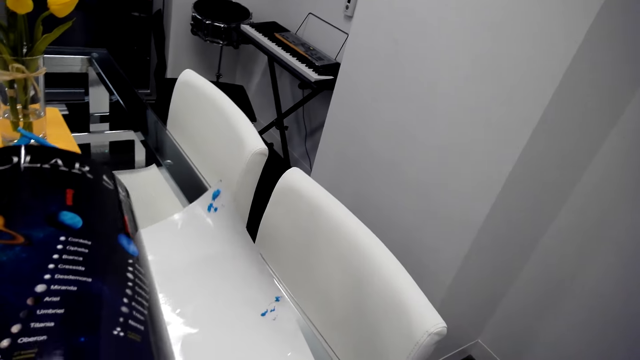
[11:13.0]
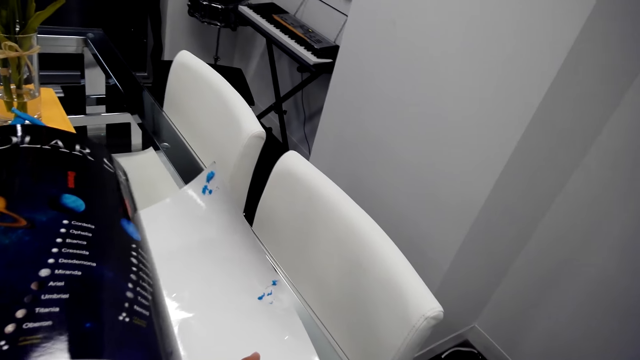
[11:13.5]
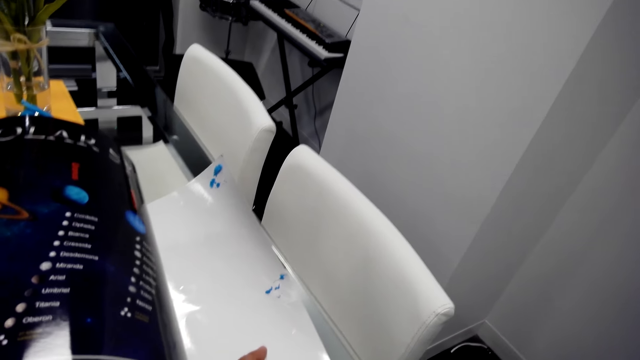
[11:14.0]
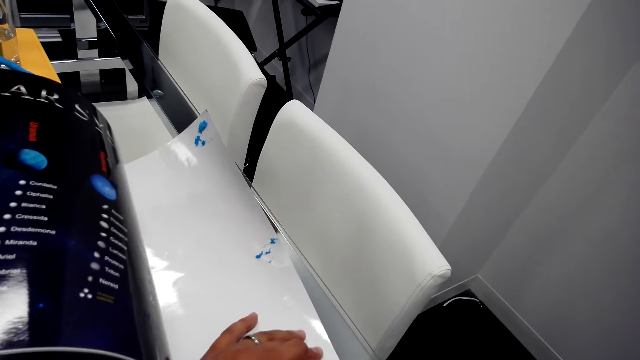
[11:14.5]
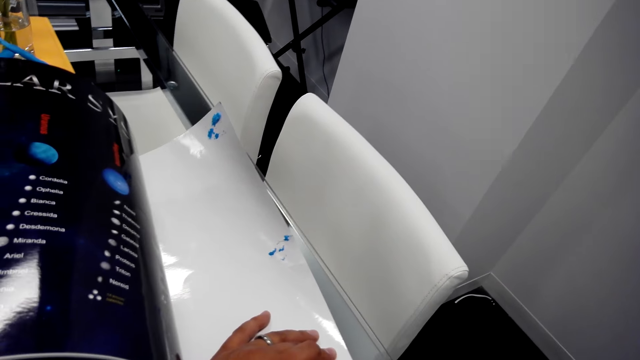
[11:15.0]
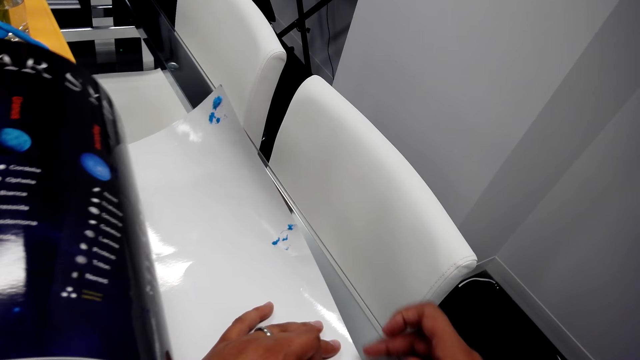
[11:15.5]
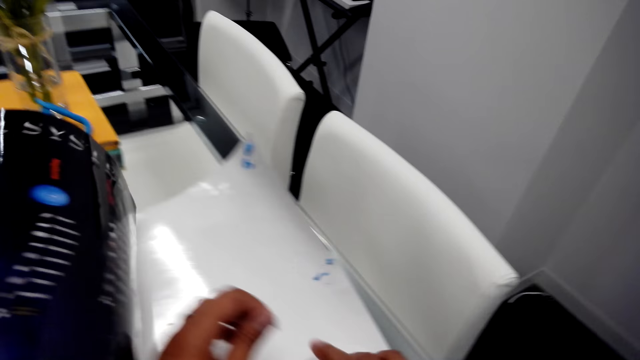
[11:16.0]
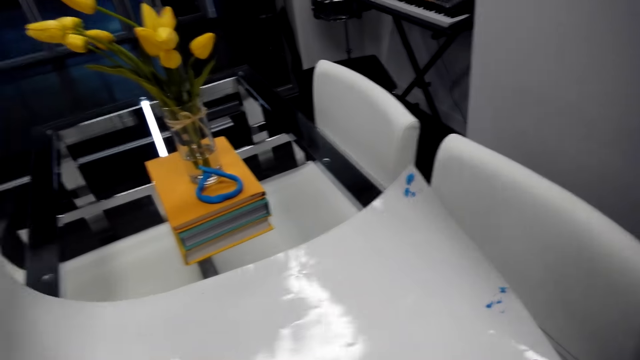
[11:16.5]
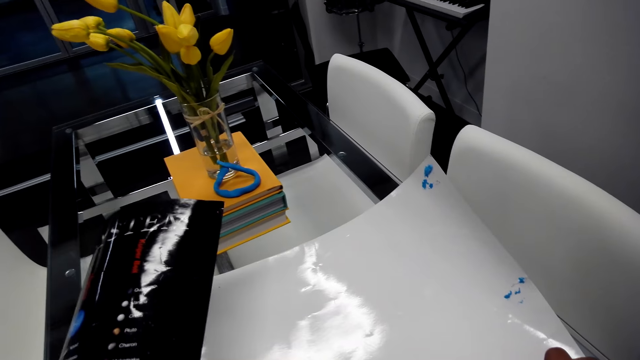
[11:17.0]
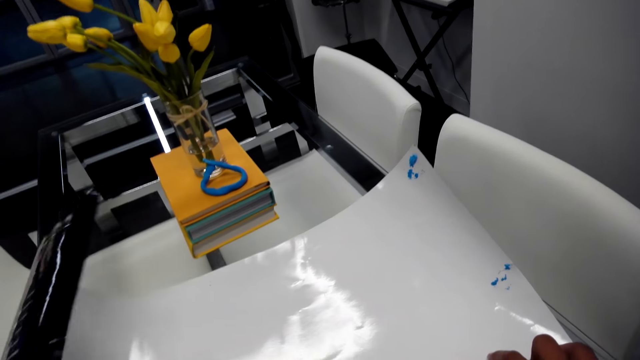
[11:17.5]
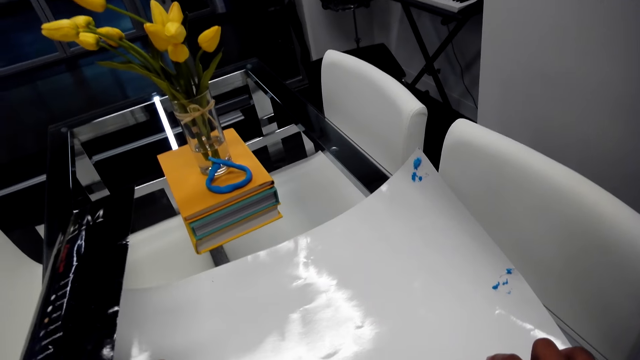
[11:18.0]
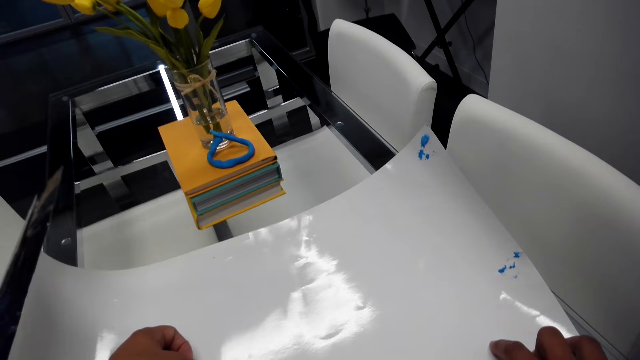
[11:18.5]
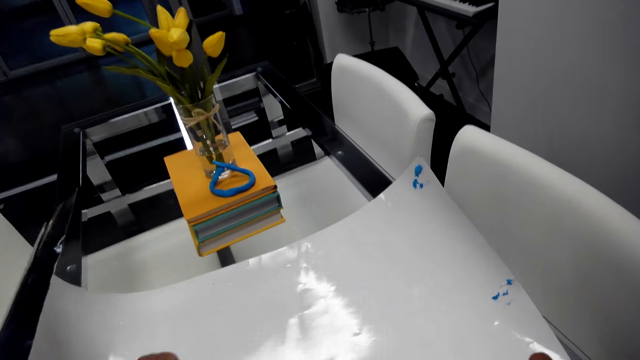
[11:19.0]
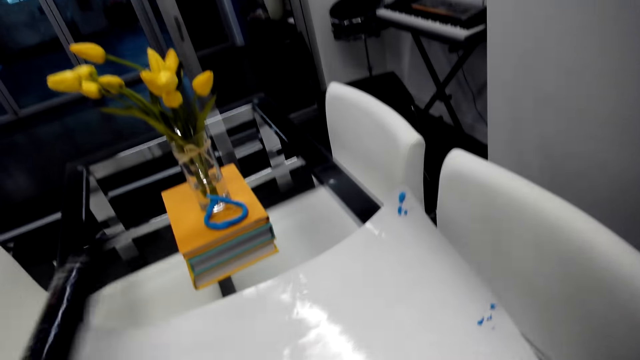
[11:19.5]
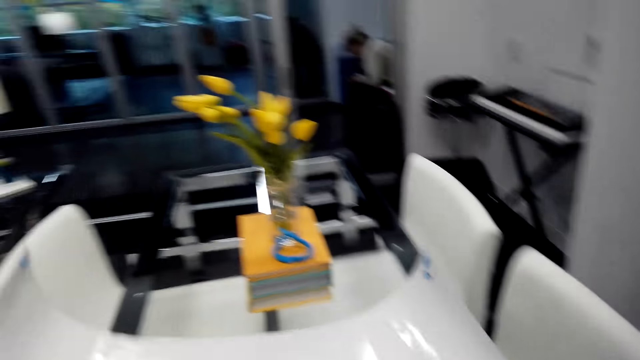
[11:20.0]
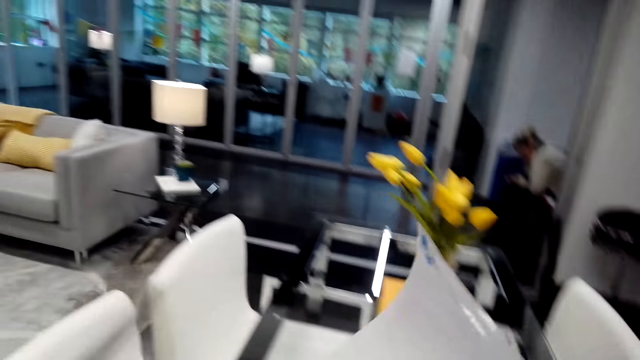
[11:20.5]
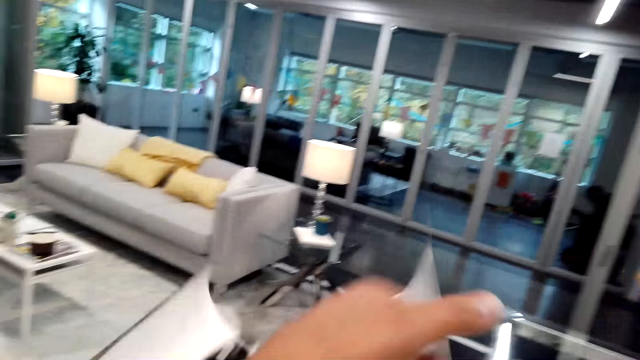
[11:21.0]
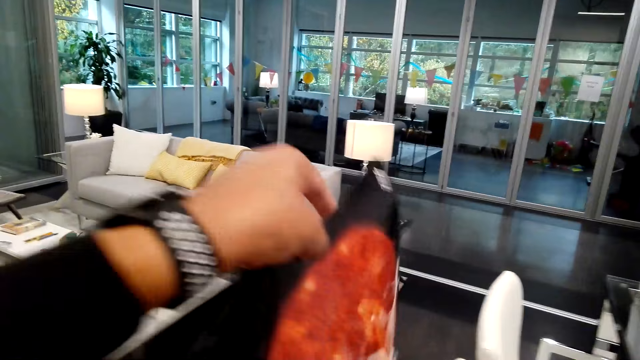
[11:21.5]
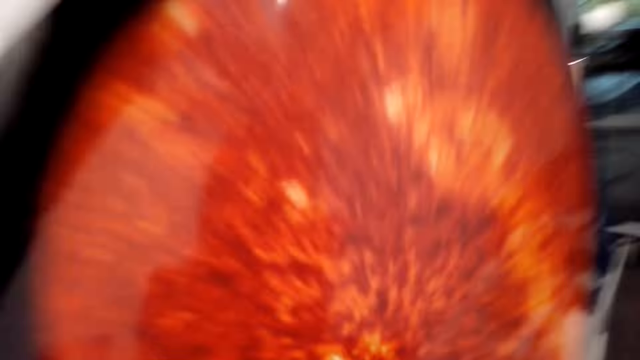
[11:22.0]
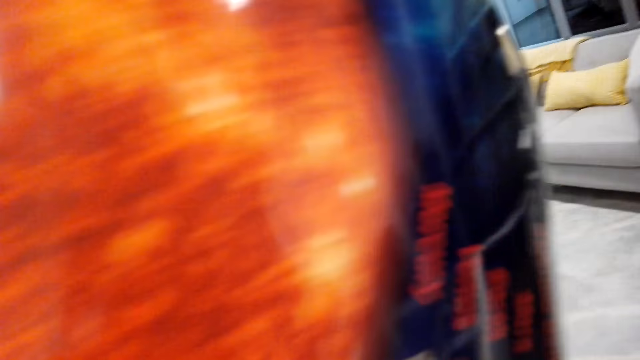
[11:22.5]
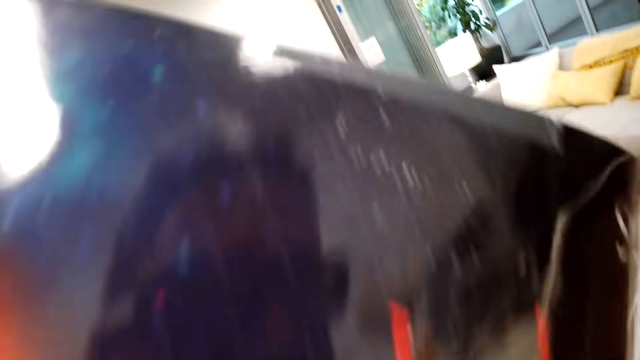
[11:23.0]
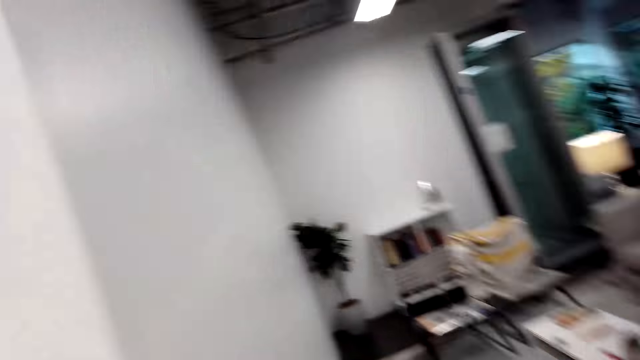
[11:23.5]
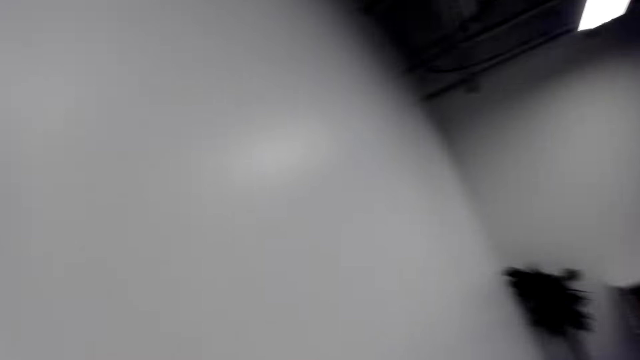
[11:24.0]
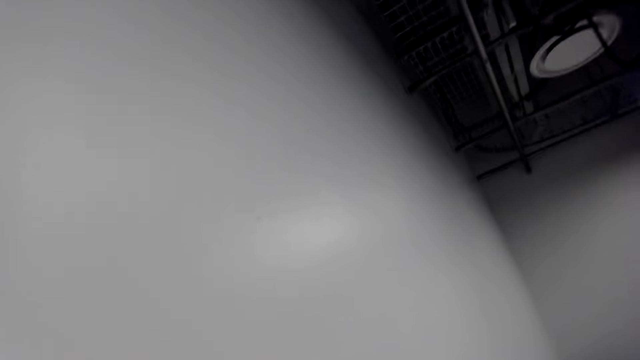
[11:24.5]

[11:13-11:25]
The camera wearer picks a paper. They walk around.

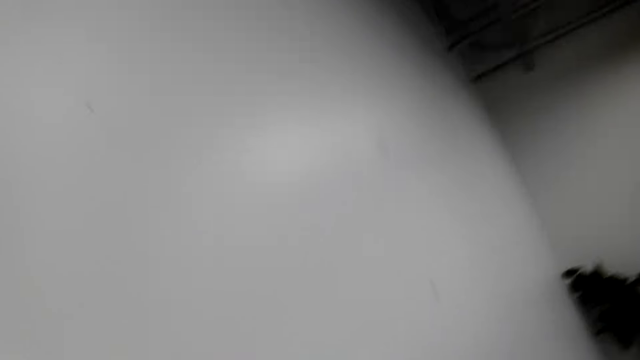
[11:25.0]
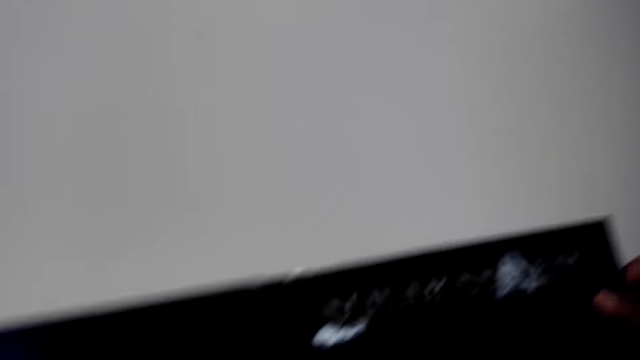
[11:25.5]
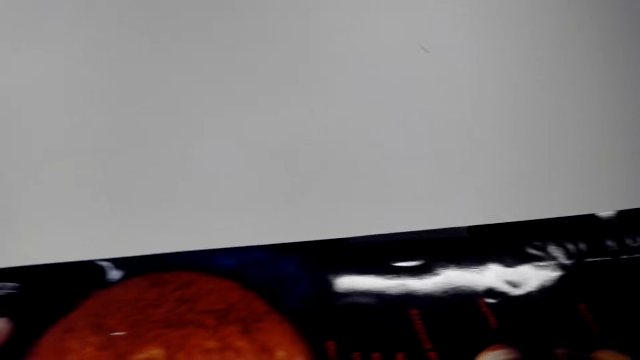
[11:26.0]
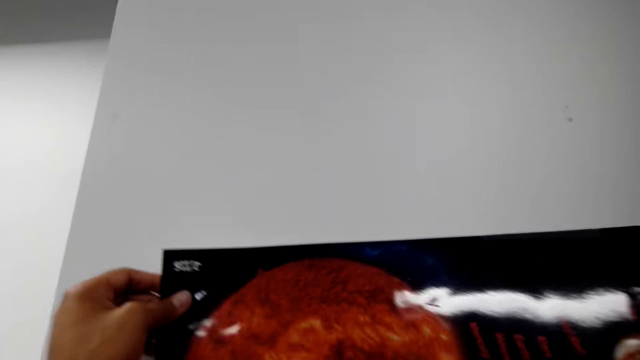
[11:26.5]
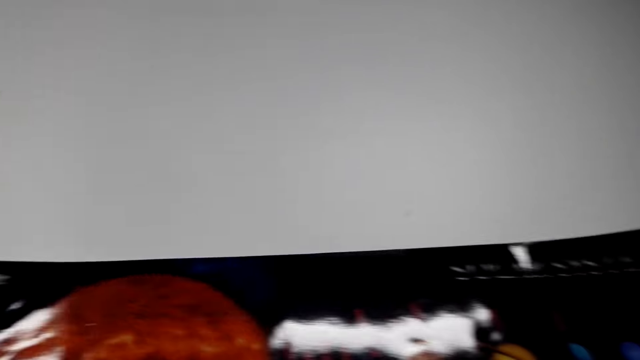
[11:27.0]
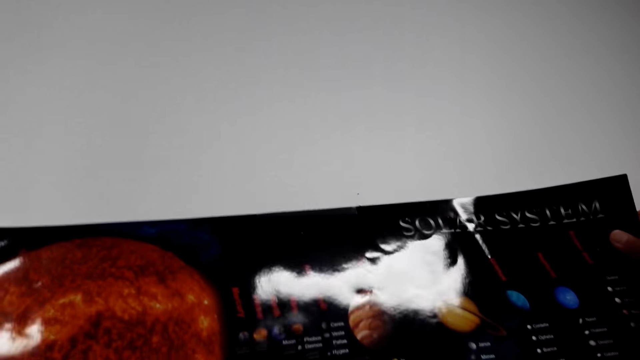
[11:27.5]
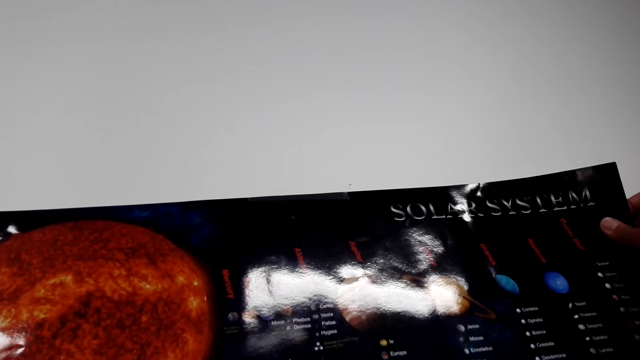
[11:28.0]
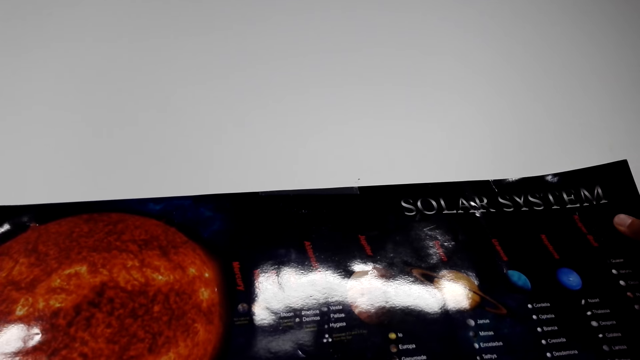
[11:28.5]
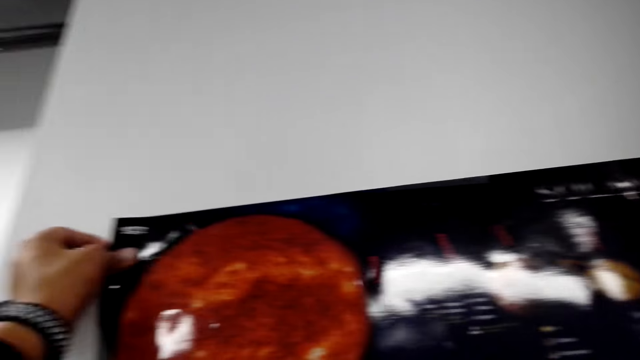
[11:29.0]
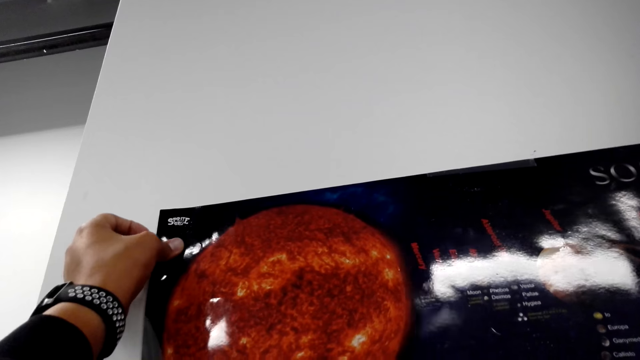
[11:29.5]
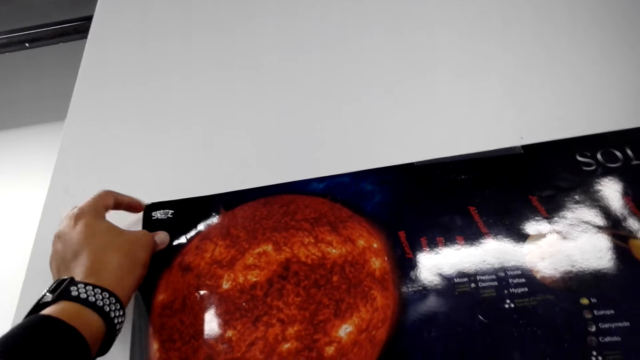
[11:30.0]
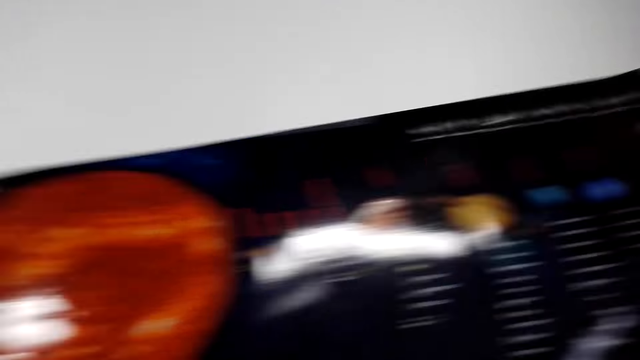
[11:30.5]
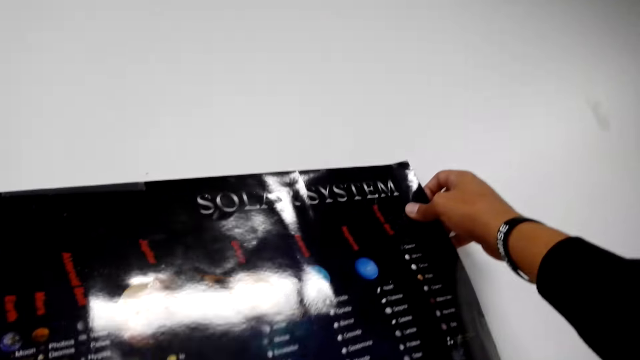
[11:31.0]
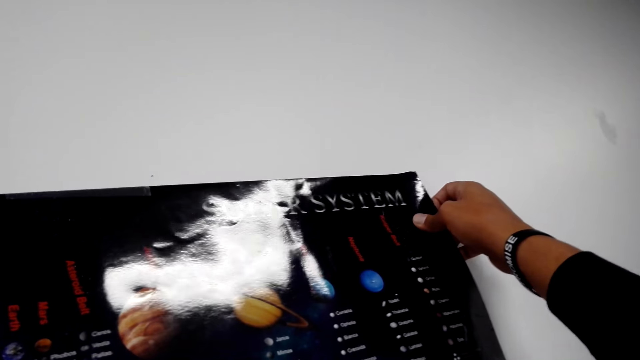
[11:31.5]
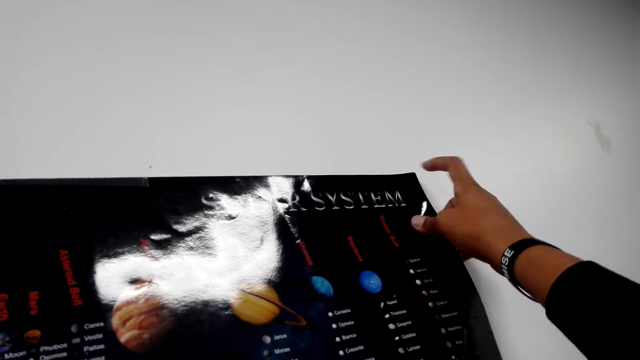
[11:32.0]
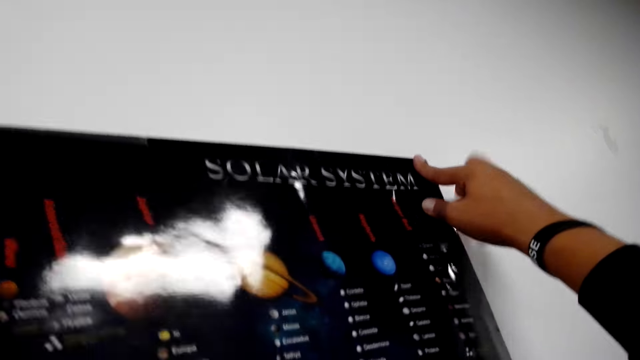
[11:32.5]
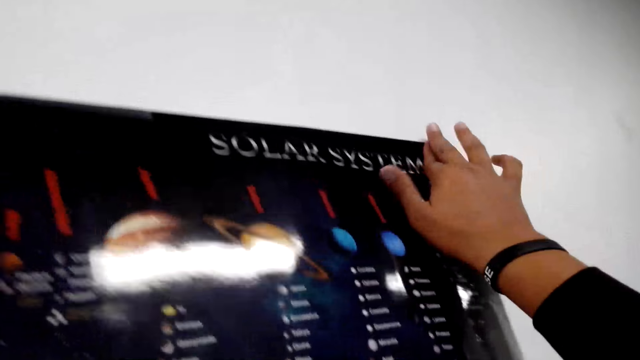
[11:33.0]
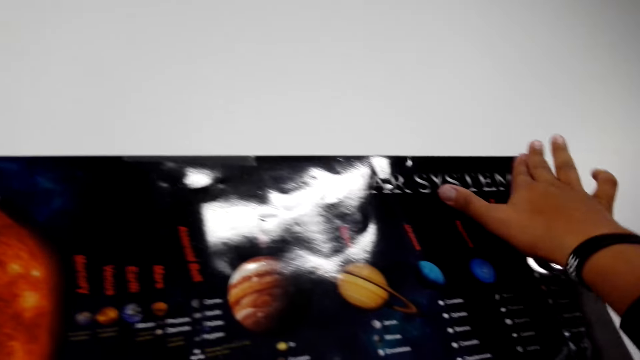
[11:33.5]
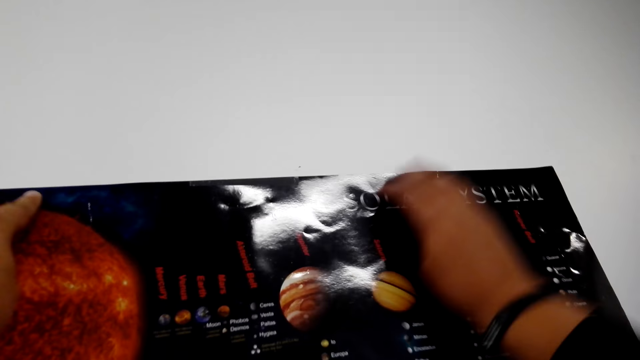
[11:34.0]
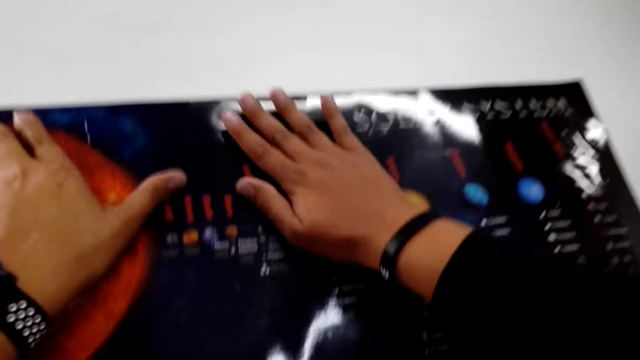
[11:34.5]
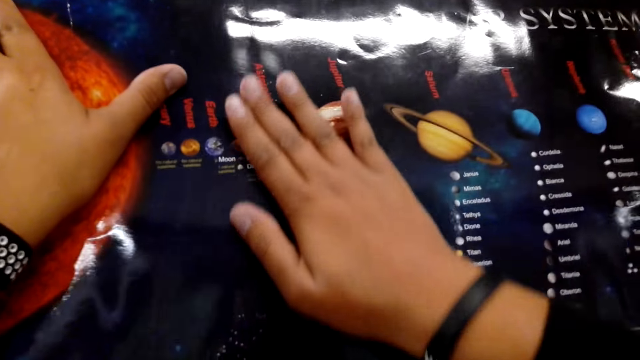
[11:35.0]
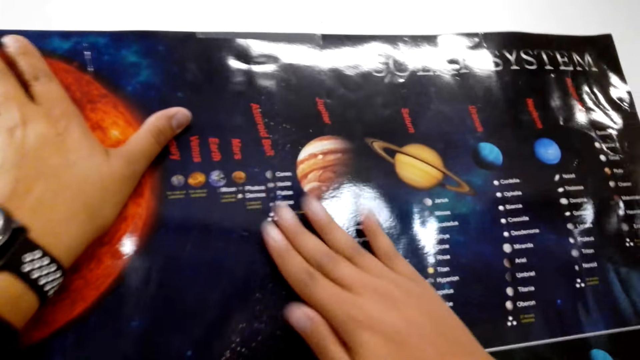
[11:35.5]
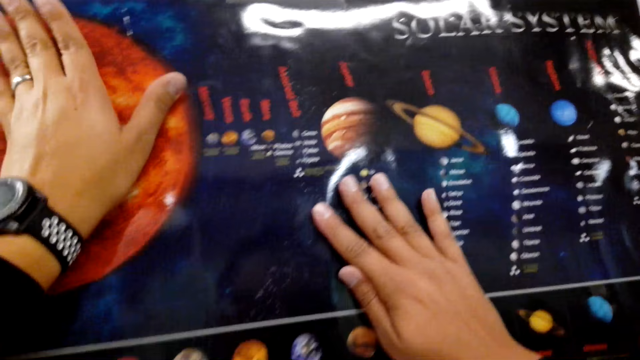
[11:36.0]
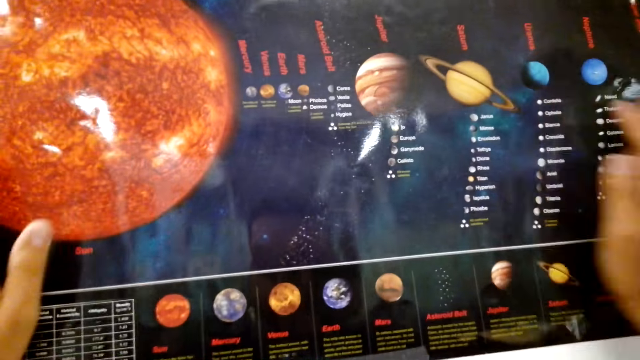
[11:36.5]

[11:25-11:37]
The camera wearer sticks a paper on the wall. They stick the paper on the wall.
